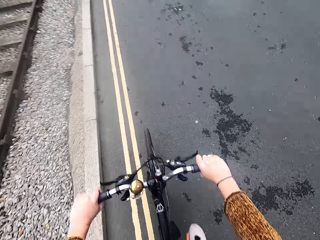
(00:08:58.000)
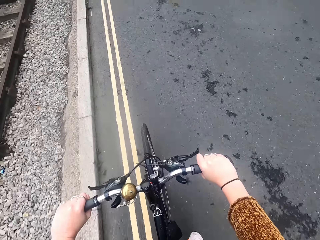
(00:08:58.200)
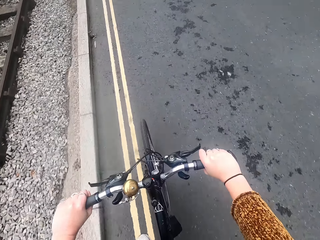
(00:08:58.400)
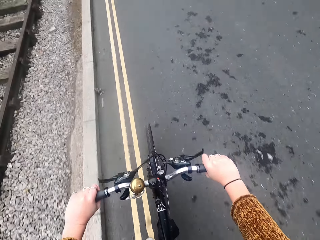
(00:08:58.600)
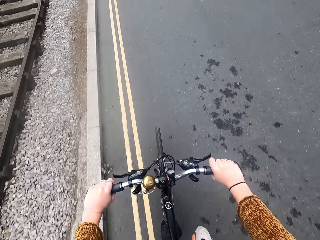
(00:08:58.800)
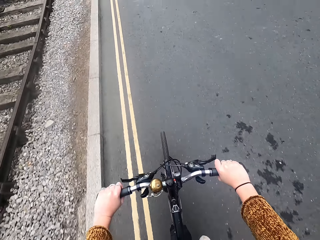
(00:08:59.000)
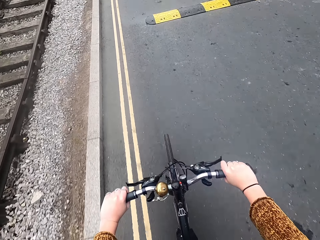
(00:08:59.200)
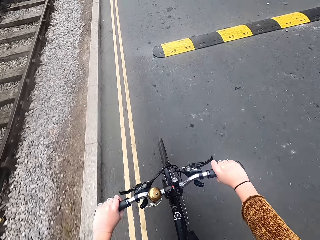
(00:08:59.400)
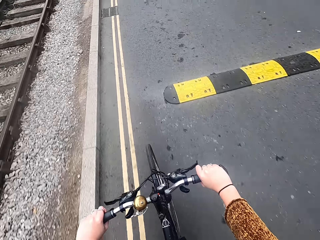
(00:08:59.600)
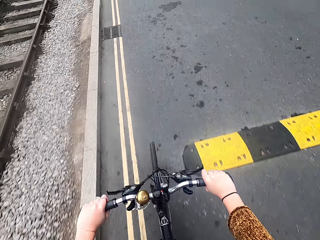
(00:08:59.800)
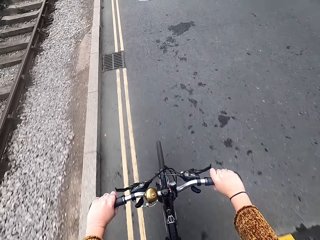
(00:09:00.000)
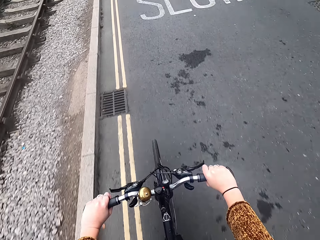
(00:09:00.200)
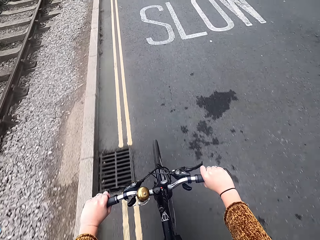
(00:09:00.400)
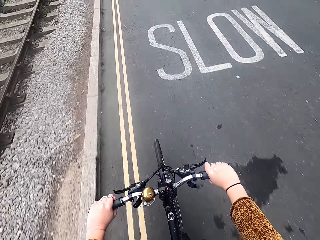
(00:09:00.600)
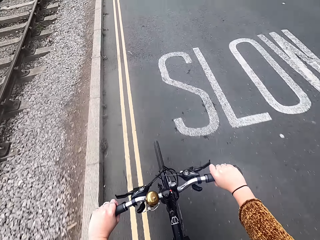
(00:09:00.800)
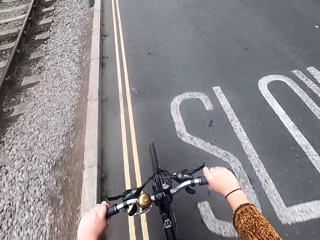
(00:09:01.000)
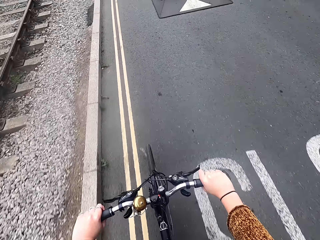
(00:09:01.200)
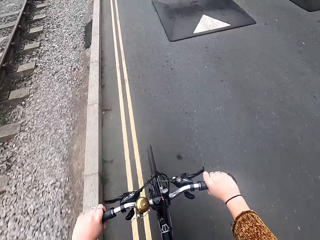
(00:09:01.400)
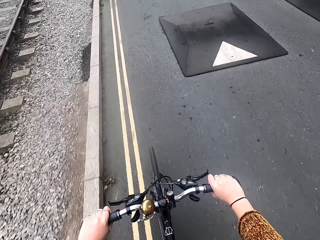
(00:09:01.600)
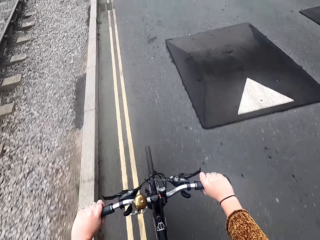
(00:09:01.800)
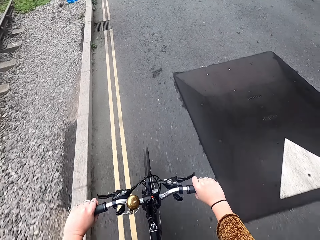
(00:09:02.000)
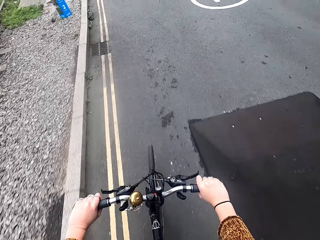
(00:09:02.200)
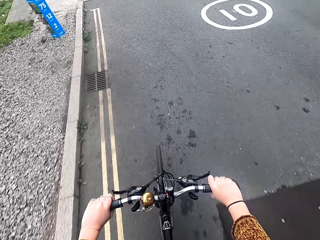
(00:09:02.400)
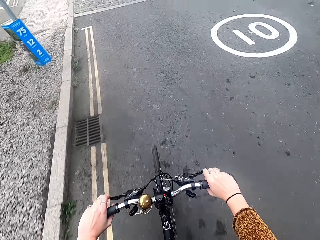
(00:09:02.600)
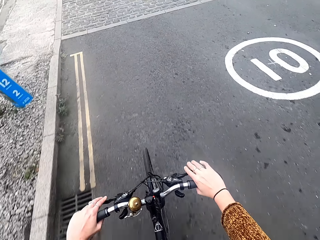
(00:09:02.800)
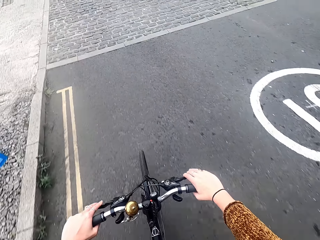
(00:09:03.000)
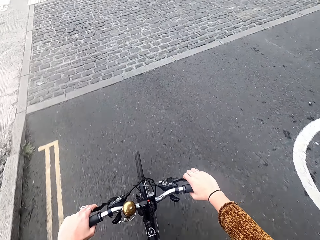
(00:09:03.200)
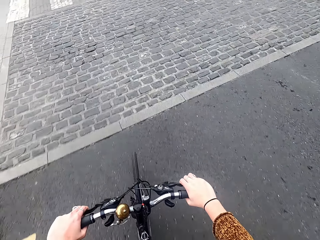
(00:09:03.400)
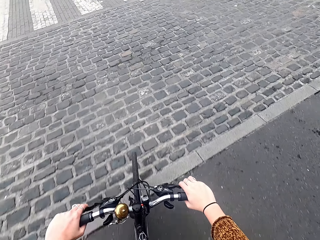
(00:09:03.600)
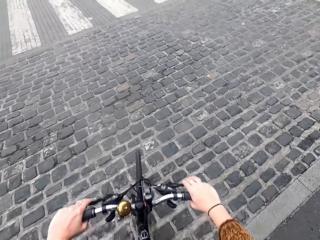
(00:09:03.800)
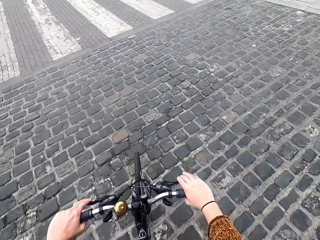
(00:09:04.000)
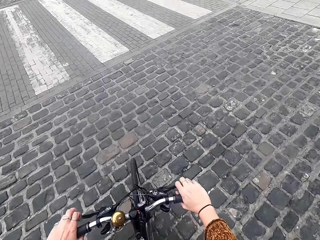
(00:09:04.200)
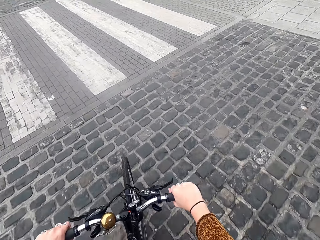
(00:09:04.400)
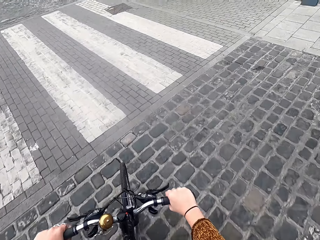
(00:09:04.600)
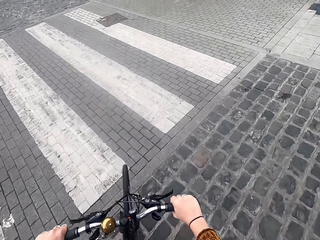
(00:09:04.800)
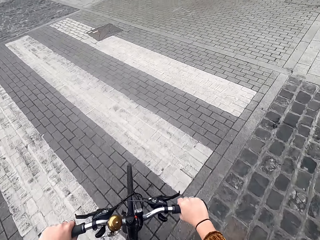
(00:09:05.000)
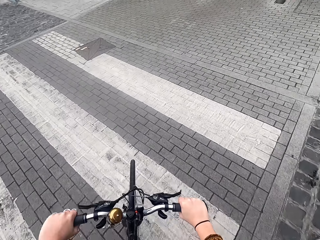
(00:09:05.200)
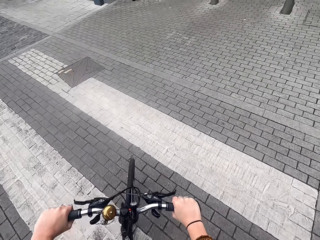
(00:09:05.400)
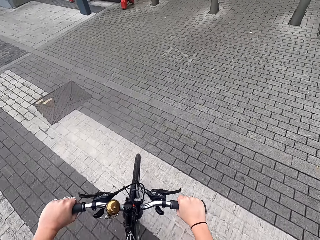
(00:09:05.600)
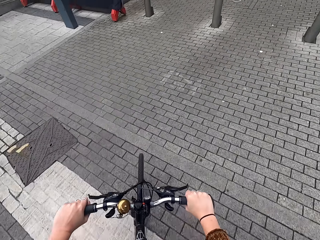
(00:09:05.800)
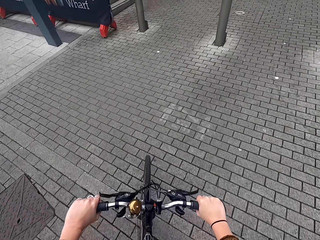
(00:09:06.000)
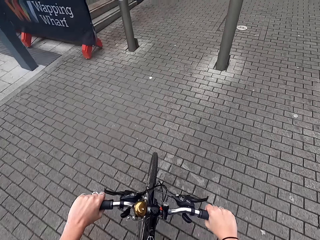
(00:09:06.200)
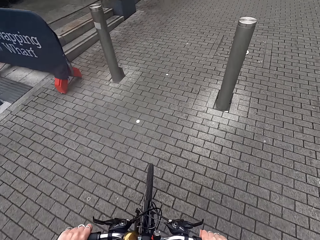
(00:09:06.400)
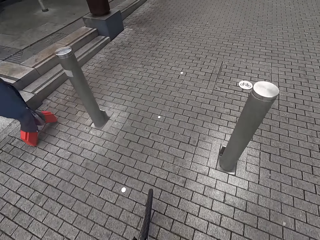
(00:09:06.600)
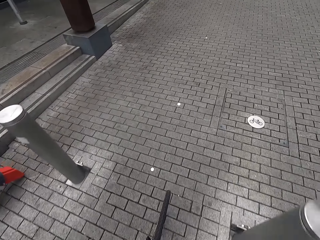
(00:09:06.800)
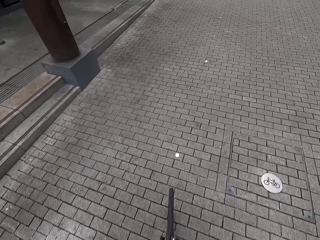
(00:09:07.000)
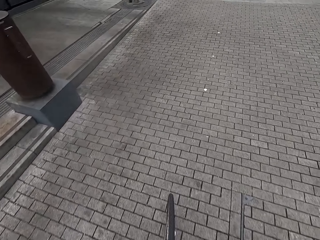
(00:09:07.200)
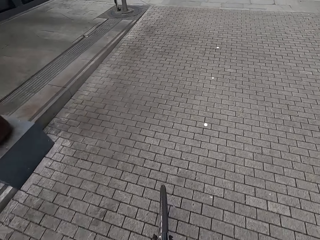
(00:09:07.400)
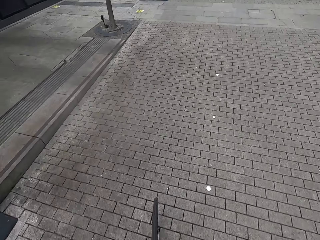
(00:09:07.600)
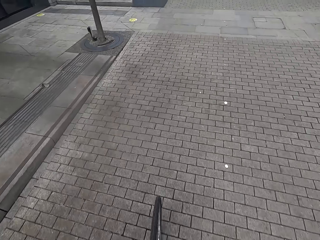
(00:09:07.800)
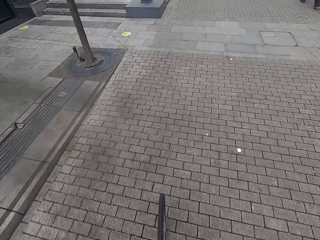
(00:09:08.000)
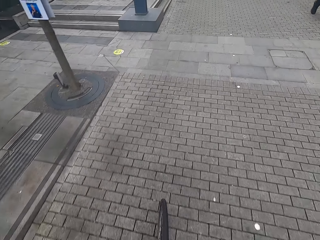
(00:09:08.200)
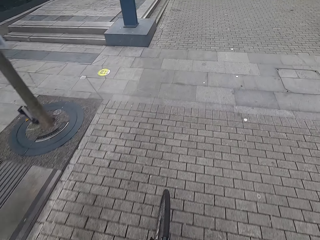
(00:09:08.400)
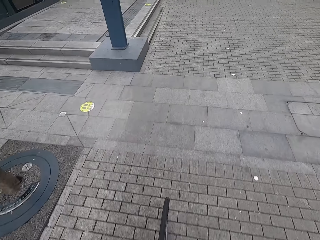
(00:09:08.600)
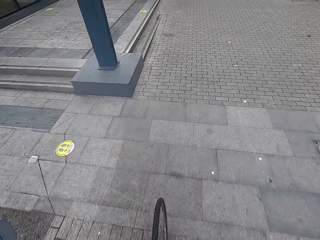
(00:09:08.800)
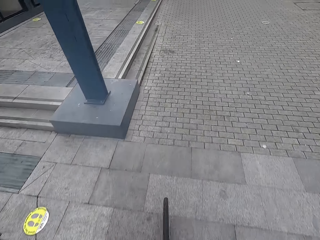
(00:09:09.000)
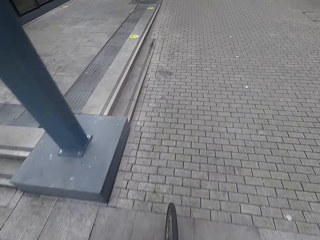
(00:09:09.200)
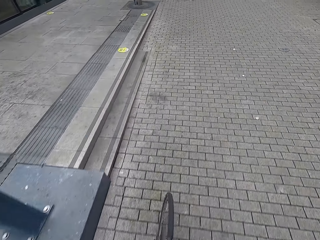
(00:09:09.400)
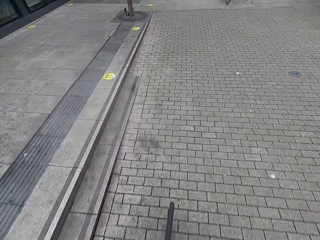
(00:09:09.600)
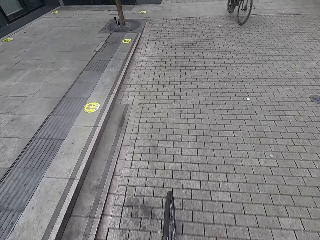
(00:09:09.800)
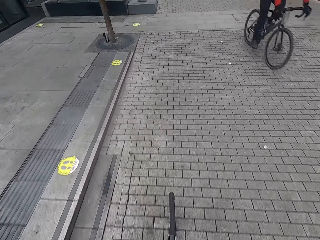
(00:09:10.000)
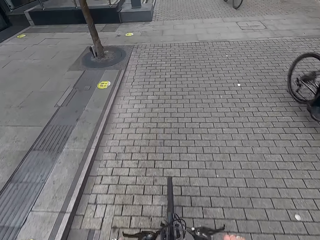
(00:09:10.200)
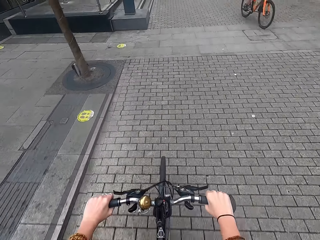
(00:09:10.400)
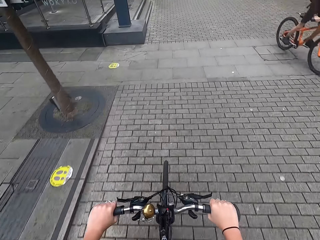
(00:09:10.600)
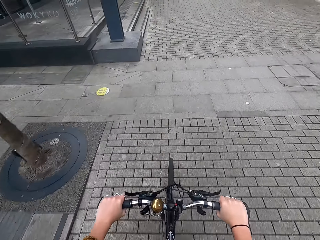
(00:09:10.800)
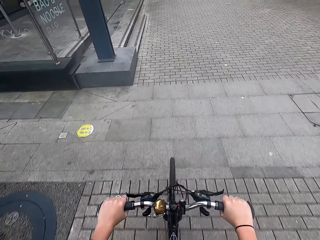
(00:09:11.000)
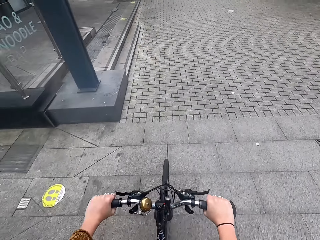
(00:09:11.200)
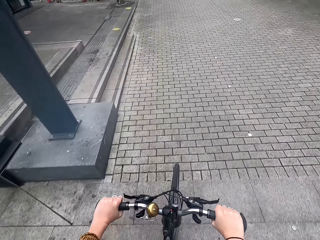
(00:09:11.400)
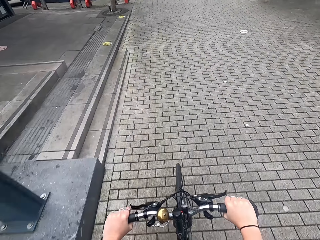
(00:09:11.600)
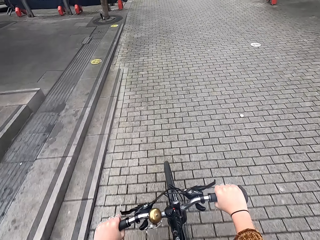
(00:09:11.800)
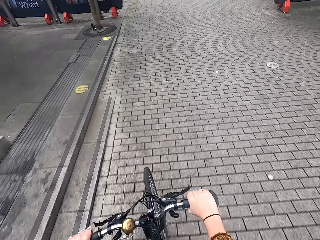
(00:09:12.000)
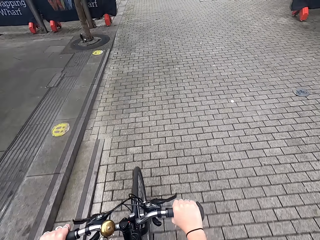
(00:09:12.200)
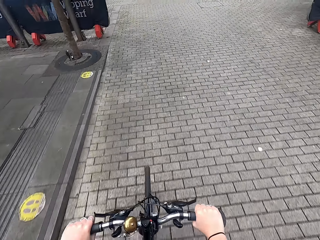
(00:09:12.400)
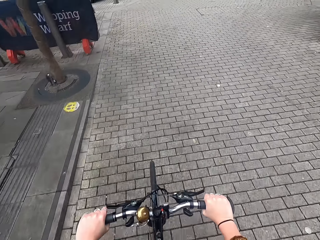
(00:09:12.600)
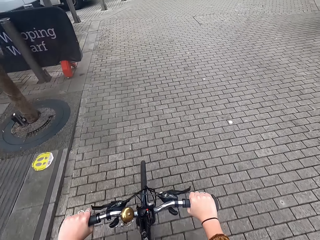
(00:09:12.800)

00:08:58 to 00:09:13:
The camera wearer turns to the right side of the road. They cycle a bicycle on the road.

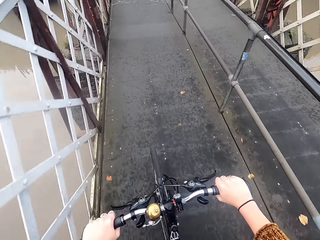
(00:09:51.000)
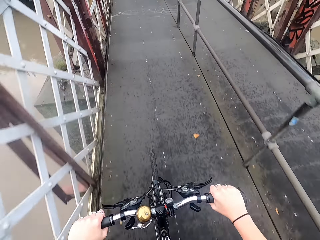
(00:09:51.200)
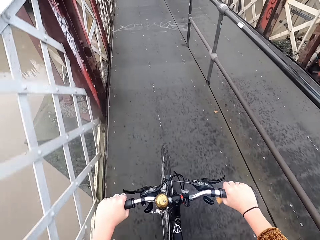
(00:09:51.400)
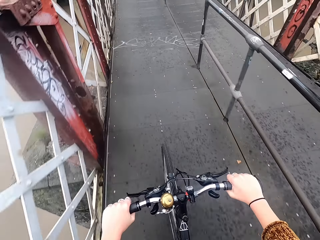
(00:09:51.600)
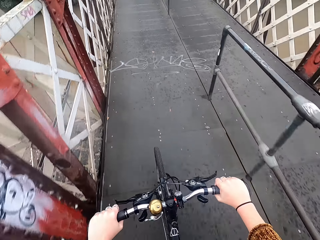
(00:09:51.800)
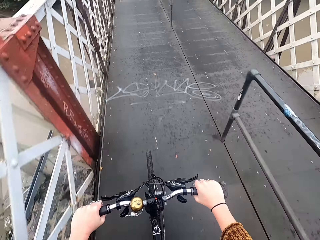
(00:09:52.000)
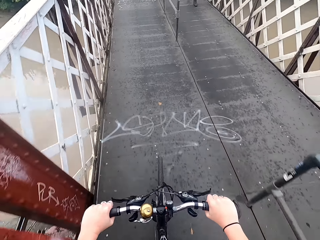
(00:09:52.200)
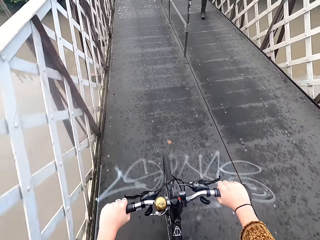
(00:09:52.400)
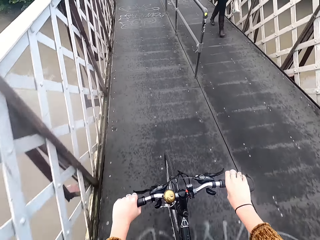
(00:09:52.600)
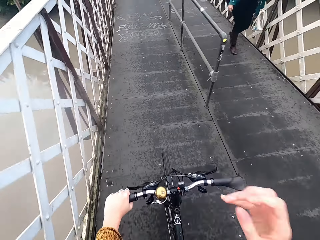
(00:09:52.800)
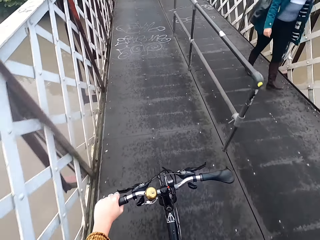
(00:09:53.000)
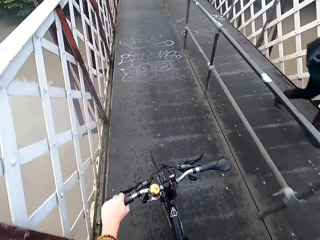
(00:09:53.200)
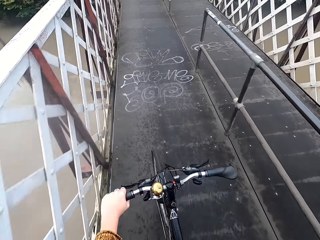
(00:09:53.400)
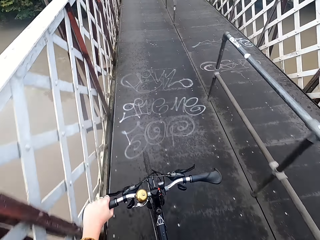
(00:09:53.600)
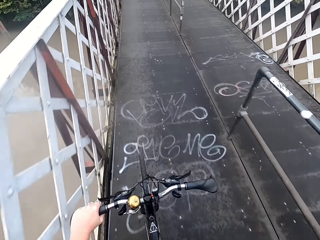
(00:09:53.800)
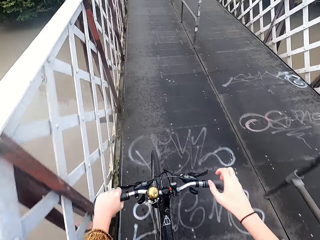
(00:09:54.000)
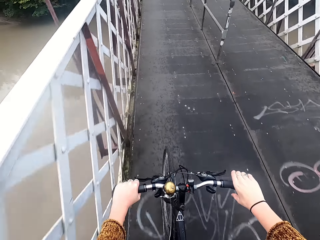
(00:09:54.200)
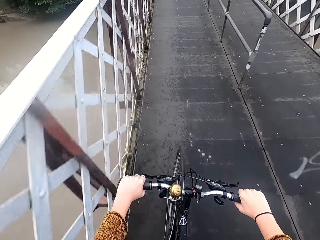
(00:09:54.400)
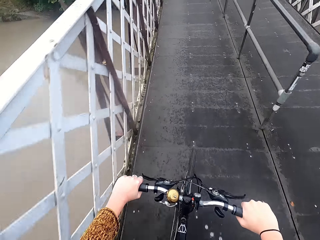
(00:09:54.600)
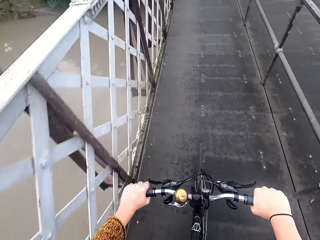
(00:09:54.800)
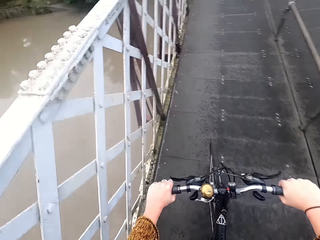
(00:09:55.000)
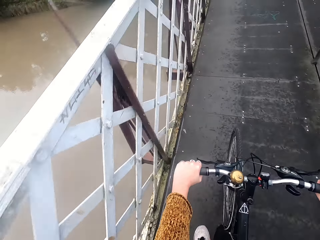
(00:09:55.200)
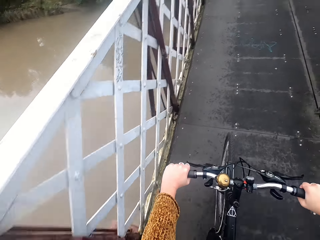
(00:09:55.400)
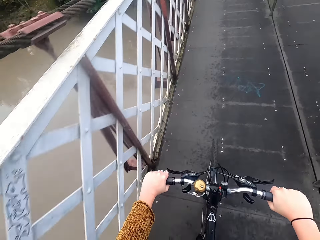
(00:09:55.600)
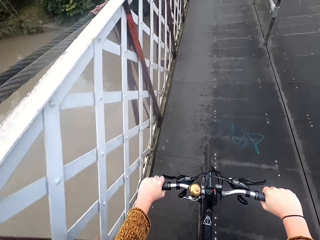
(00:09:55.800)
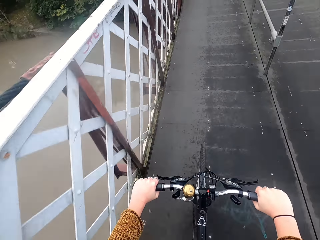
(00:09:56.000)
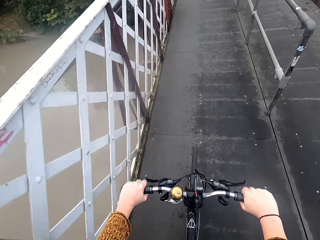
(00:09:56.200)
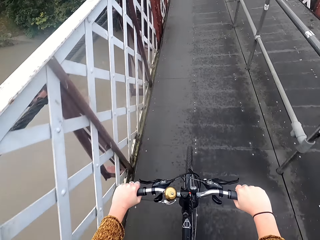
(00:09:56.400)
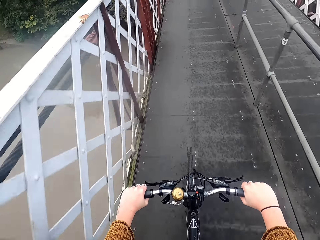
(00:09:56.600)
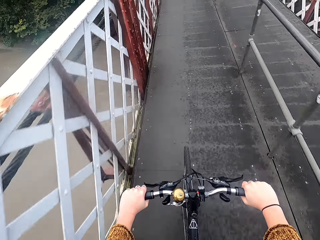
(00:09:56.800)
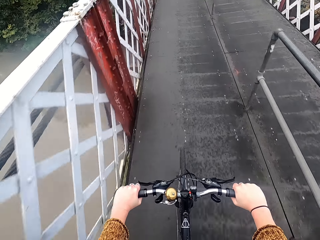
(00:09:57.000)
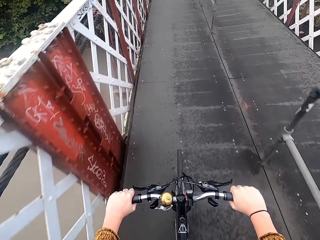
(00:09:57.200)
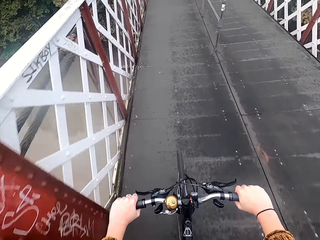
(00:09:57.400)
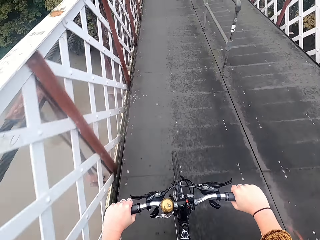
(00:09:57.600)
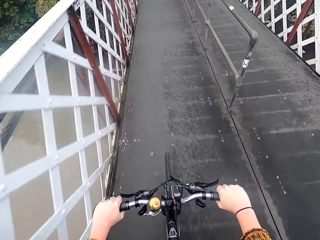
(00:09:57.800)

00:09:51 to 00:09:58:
The camera wearer rides the bicycle on the road with her left hand. She touches her face with her right hand. She rides the bicycle on the road with both hands.
